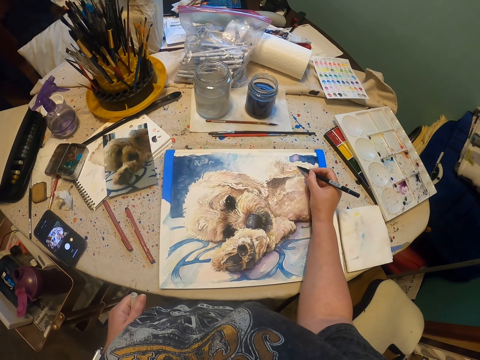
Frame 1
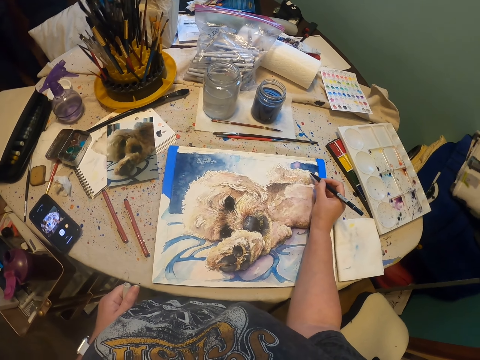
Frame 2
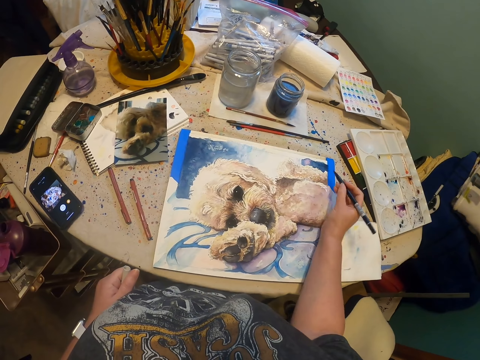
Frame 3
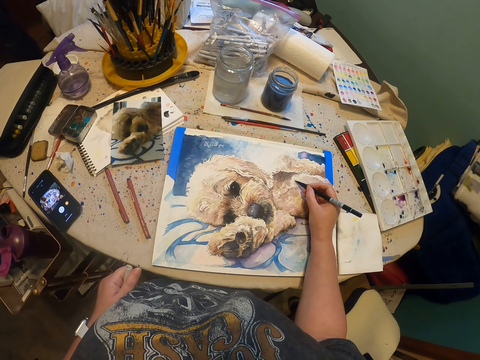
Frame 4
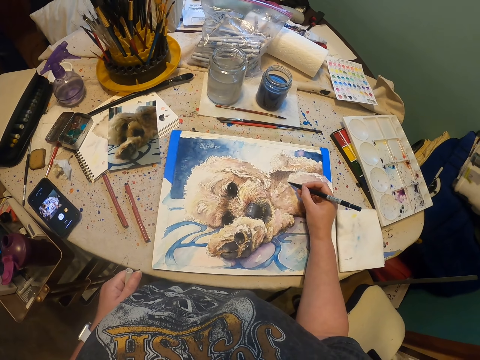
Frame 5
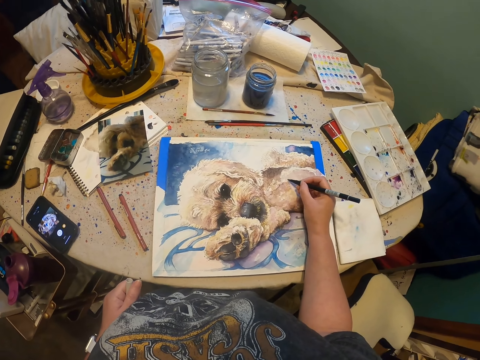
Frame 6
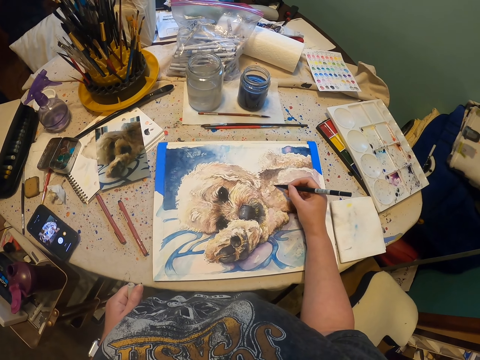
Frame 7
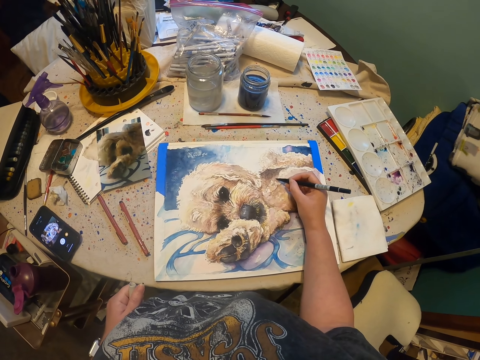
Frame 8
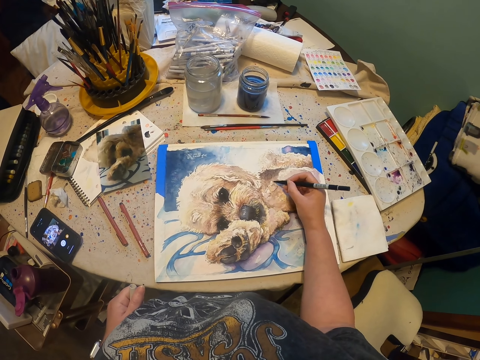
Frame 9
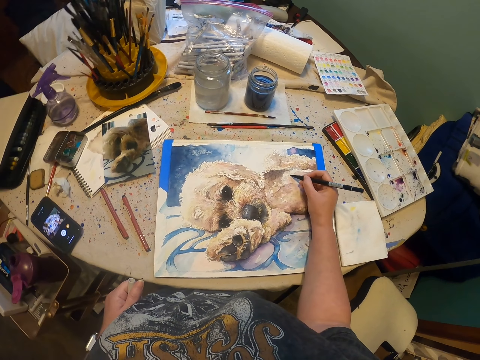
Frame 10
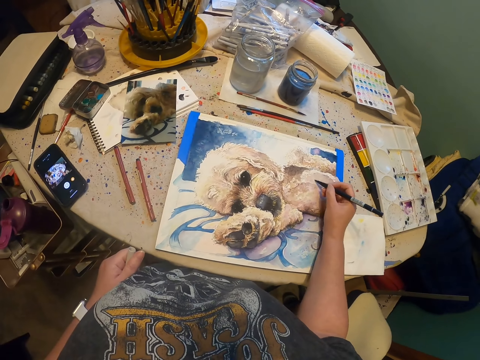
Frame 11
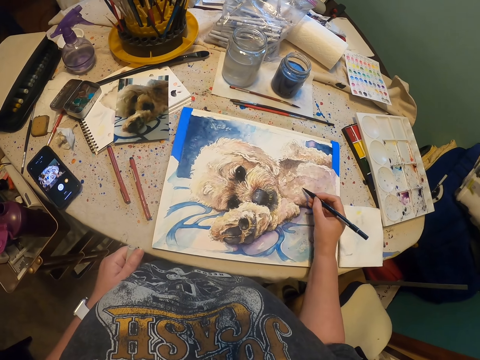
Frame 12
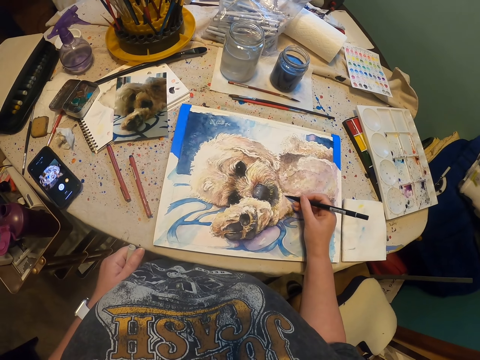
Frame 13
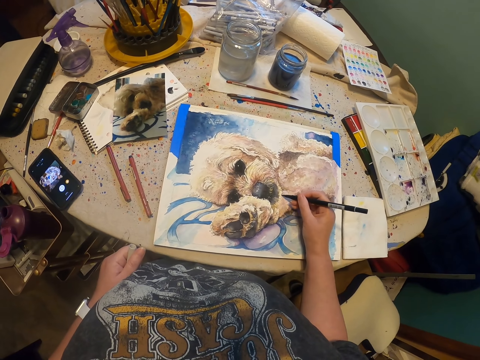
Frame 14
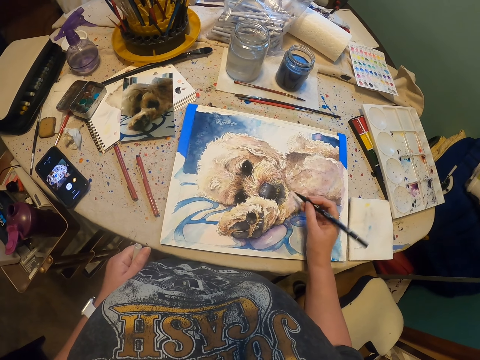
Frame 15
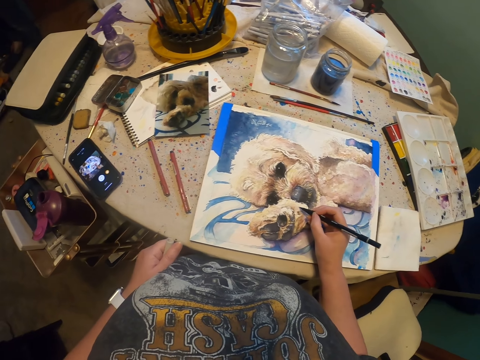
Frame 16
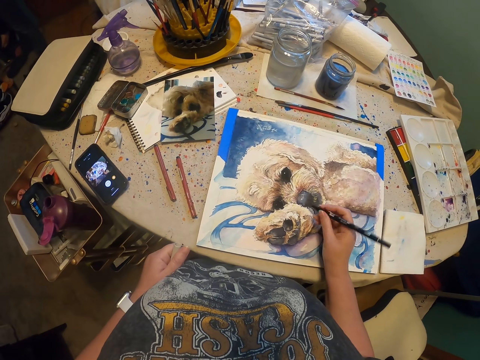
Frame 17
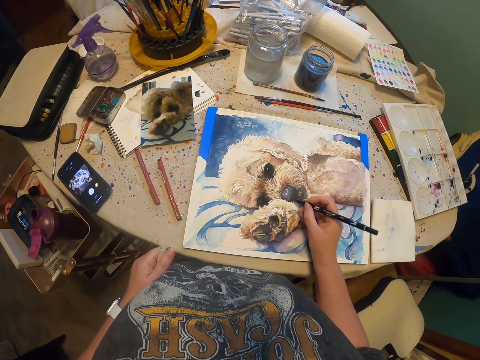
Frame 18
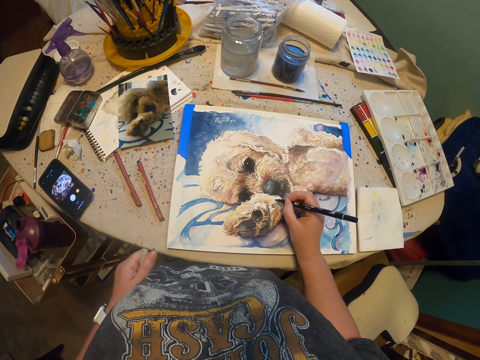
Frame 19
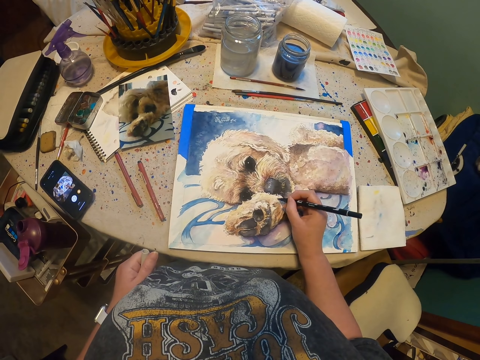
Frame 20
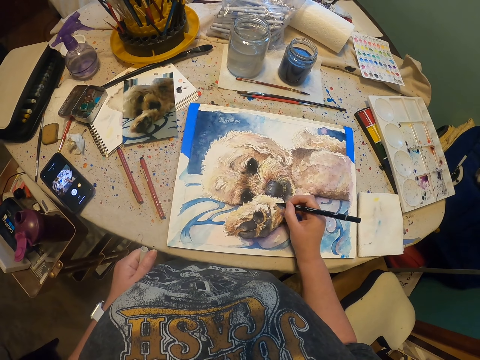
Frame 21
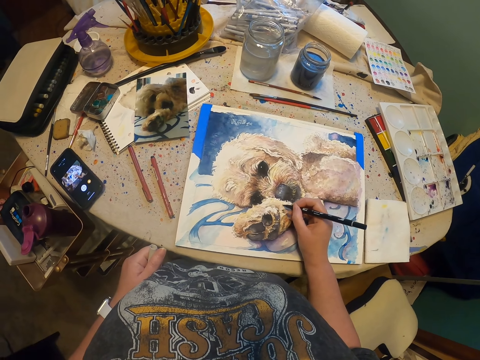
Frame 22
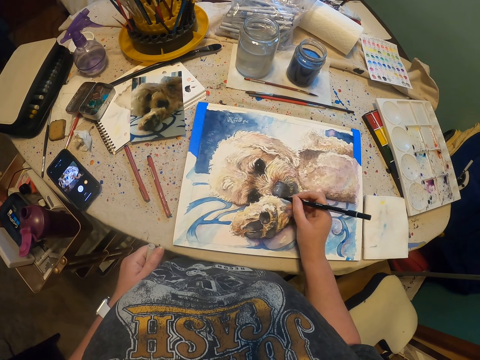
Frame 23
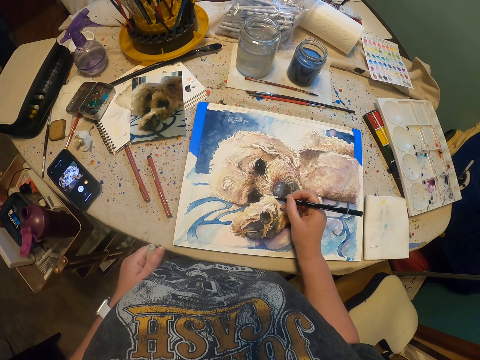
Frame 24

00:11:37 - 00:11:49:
The camera wearer draws on the painting with a drawing pen. They draw on the painting with the drawing pen repeatedly.

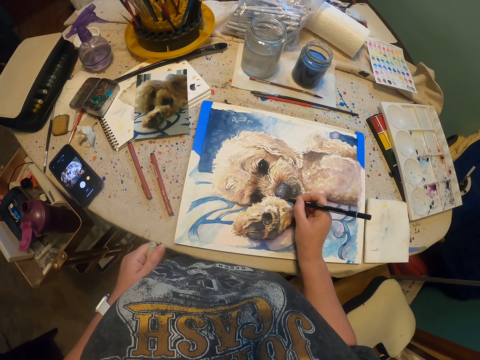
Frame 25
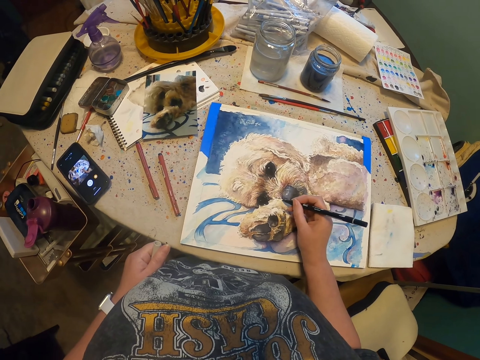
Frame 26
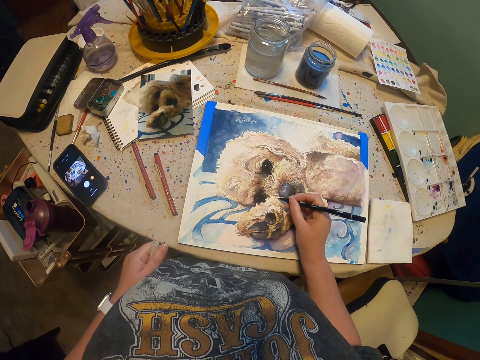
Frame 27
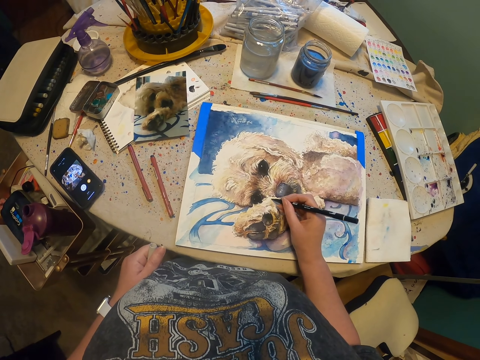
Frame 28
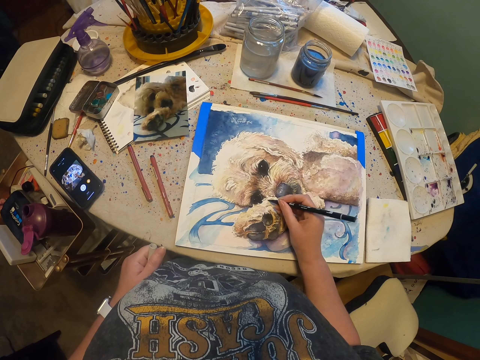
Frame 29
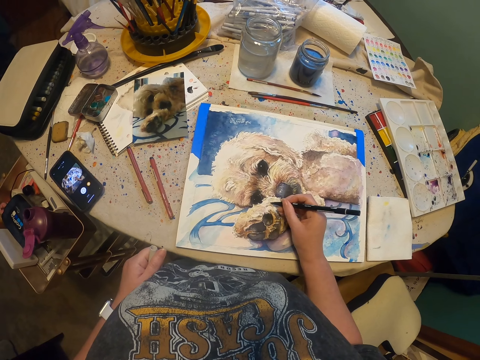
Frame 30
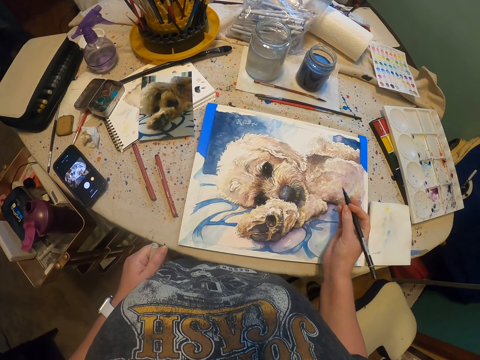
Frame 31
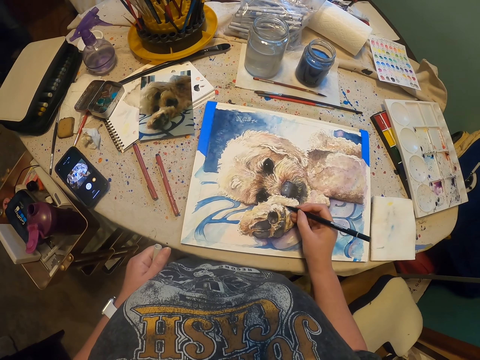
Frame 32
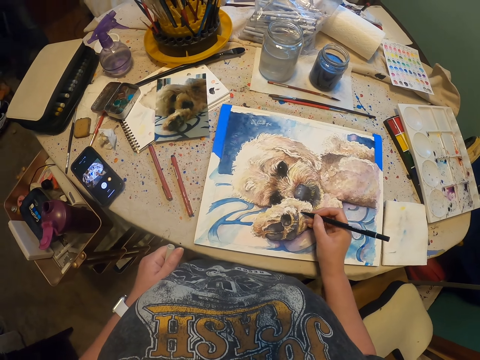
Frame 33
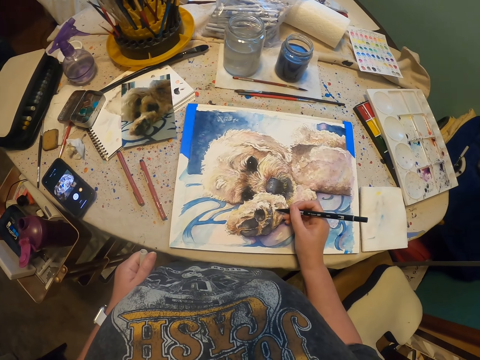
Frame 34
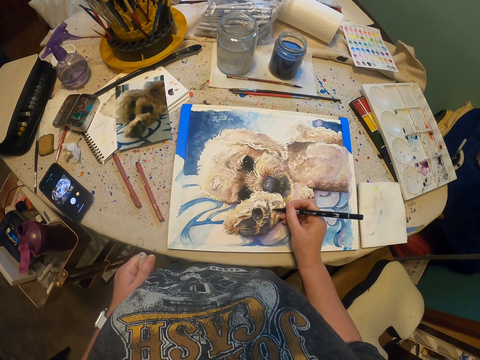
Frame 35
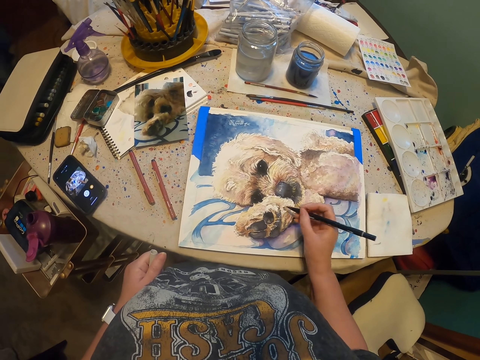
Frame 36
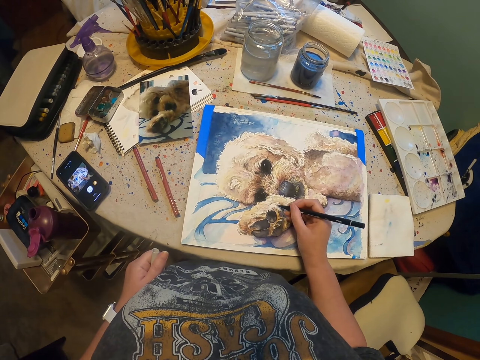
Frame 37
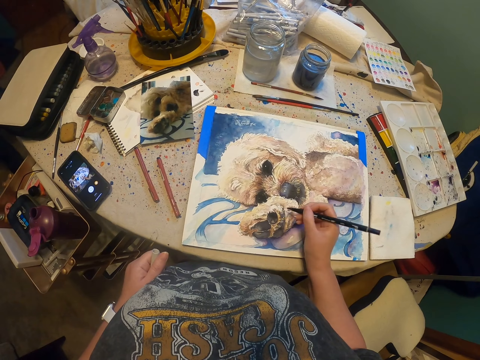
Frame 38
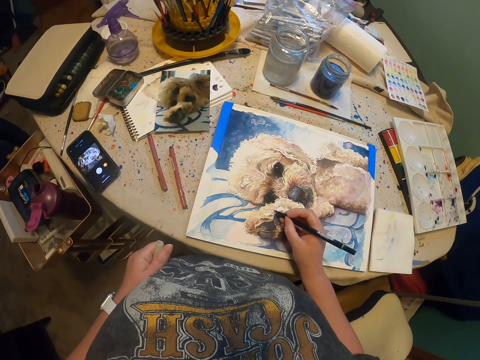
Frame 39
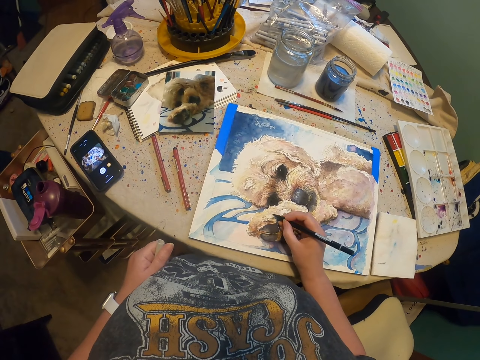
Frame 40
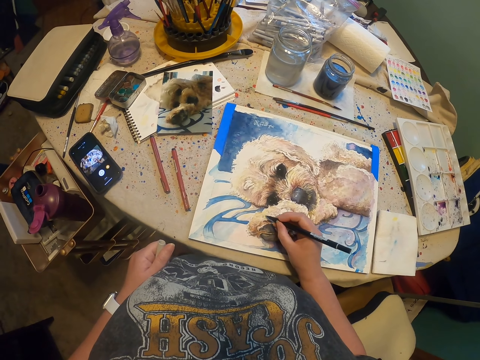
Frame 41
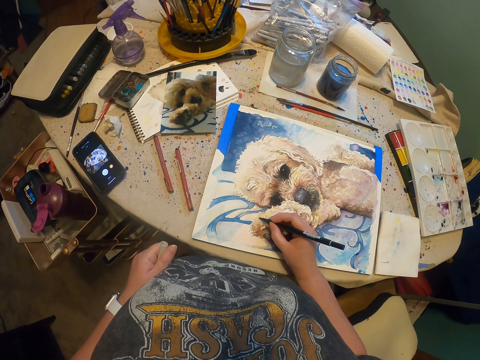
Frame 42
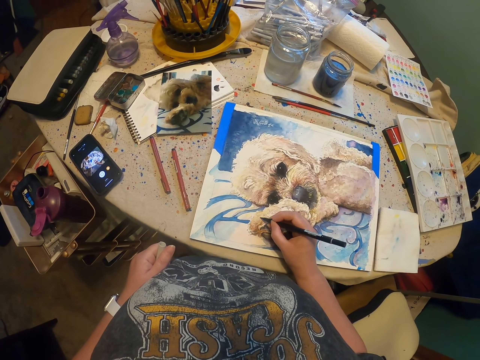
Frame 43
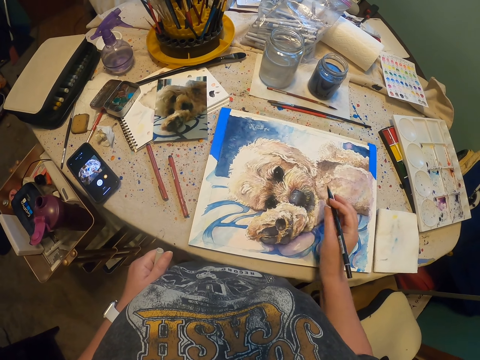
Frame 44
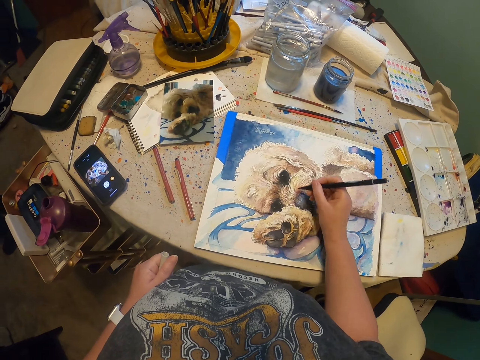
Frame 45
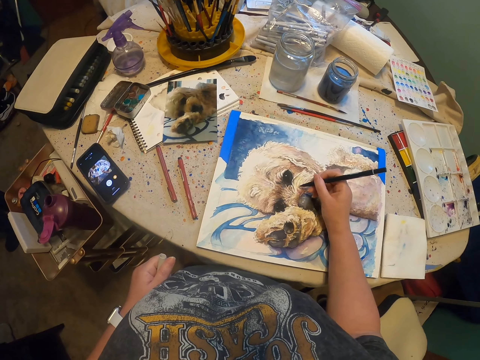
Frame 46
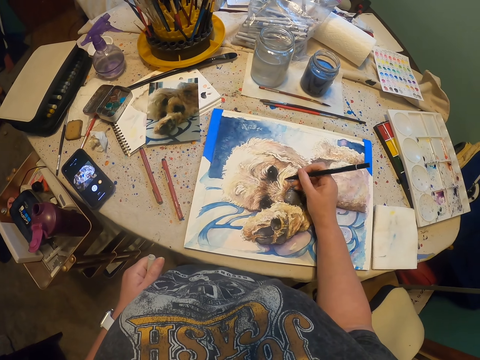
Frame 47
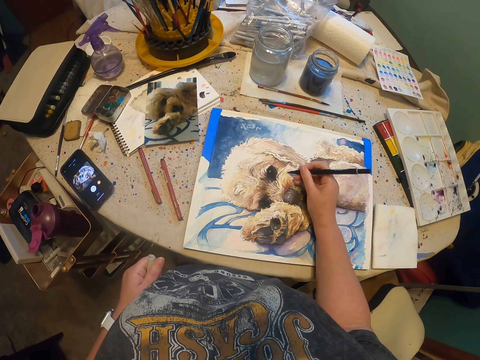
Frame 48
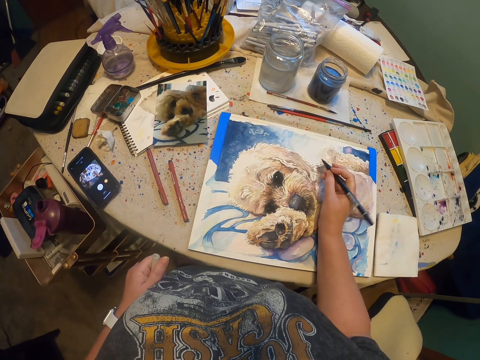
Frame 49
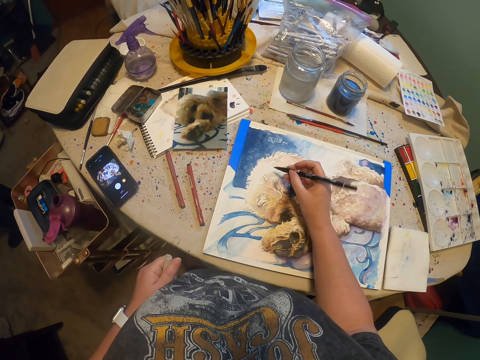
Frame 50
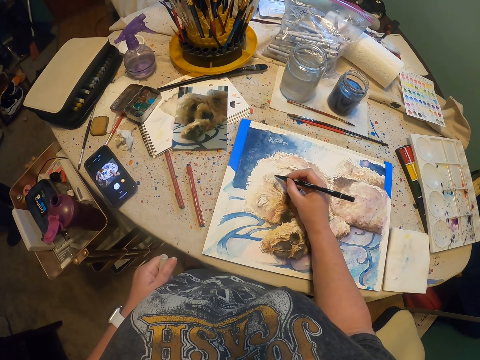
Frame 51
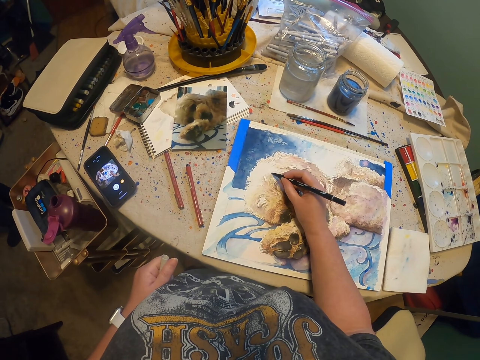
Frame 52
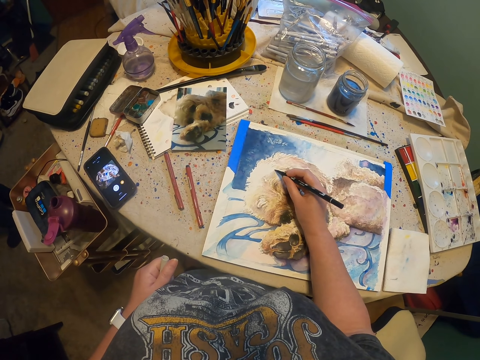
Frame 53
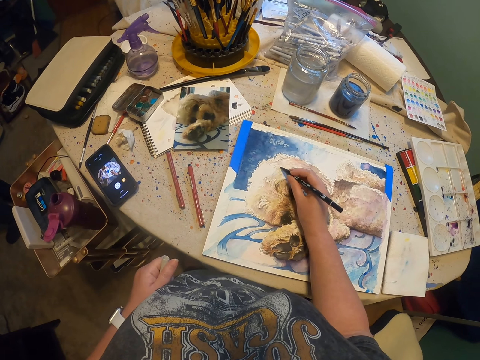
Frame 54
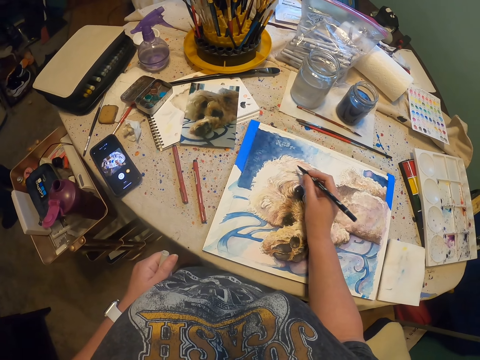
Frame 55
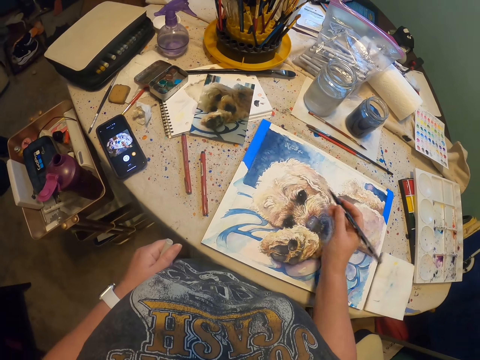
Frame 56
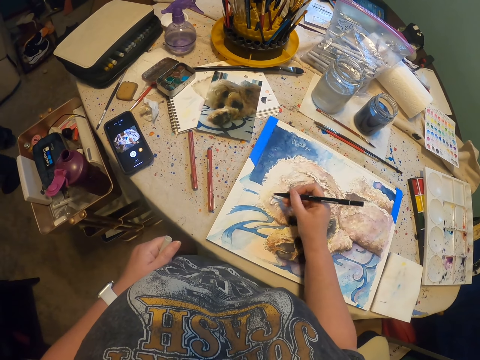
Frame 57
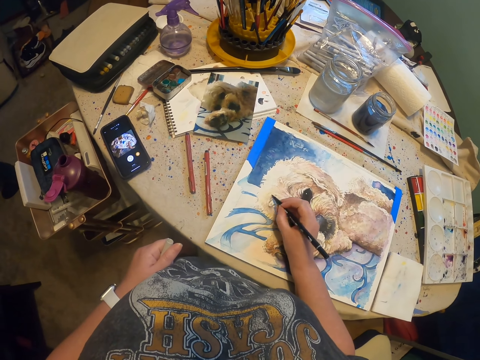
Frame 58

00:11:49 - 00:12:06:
The camera wearer draws on the painting with a drawing pen. They draw on the painting with the drawing pen repeatedly.
